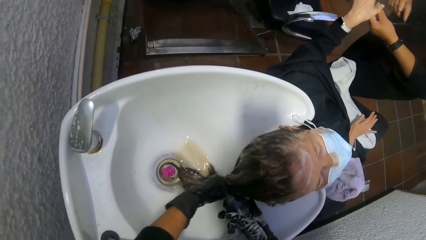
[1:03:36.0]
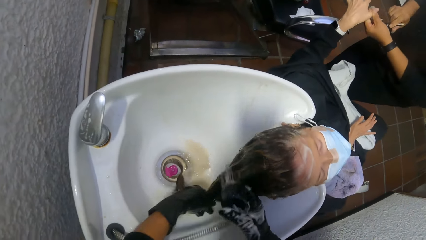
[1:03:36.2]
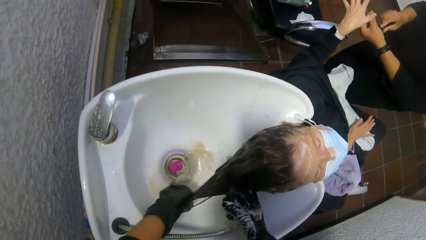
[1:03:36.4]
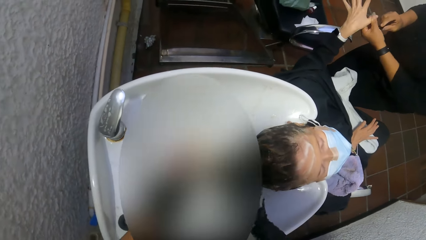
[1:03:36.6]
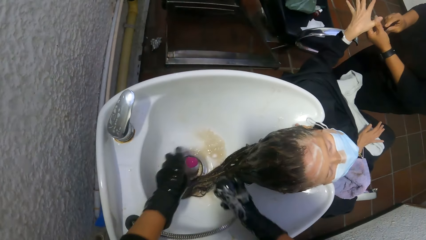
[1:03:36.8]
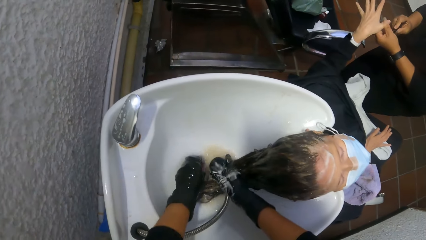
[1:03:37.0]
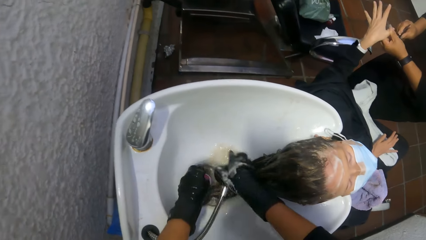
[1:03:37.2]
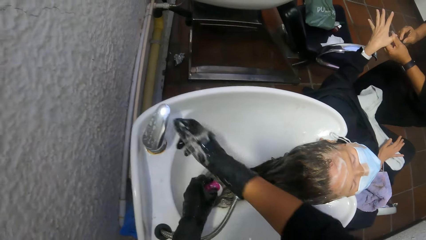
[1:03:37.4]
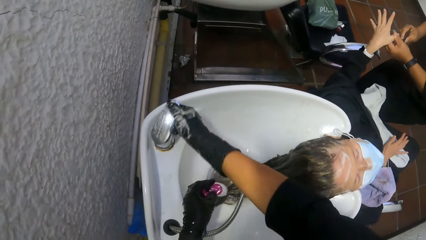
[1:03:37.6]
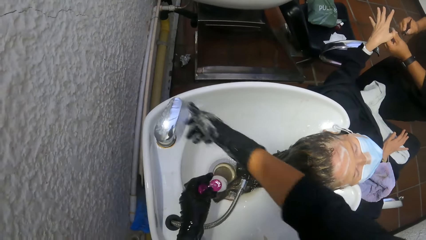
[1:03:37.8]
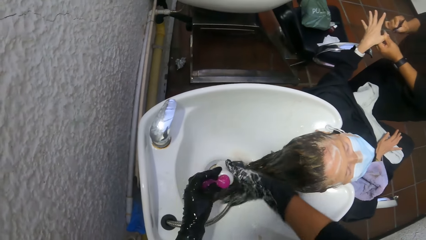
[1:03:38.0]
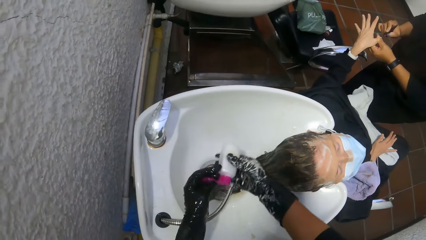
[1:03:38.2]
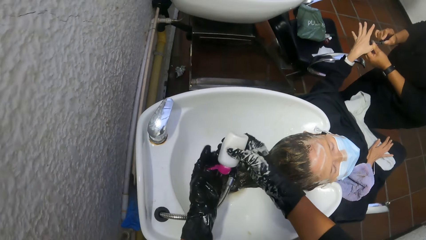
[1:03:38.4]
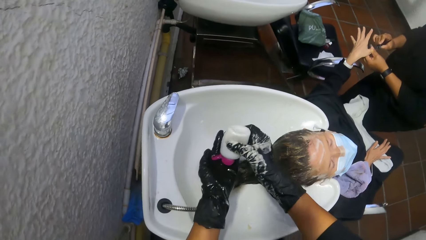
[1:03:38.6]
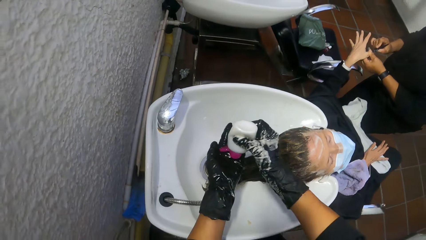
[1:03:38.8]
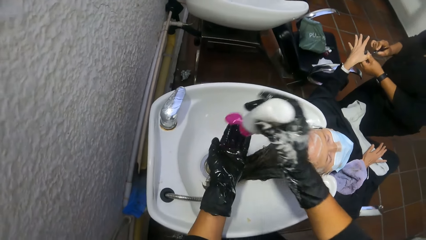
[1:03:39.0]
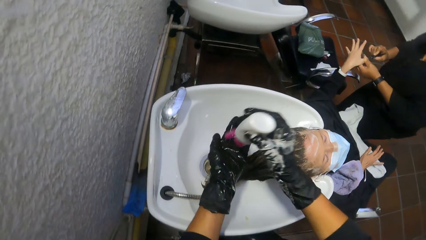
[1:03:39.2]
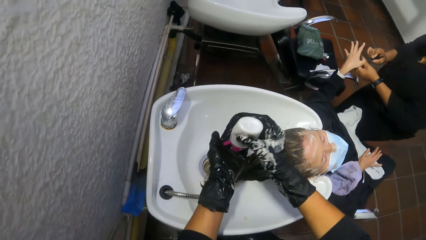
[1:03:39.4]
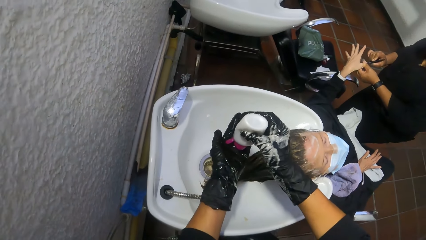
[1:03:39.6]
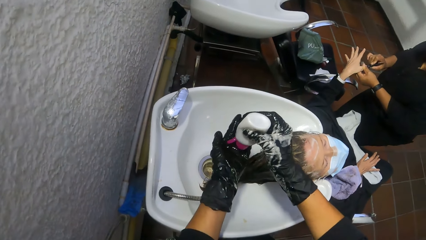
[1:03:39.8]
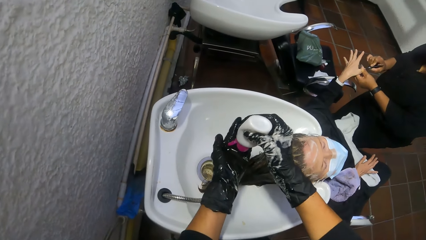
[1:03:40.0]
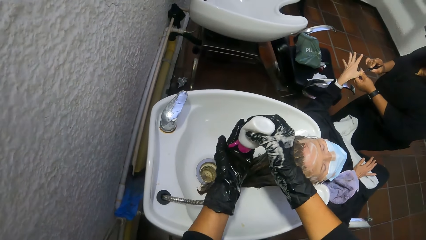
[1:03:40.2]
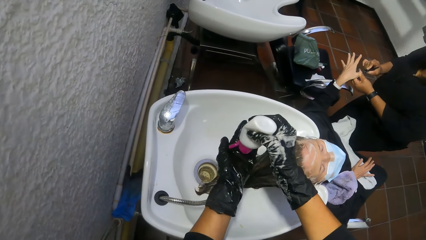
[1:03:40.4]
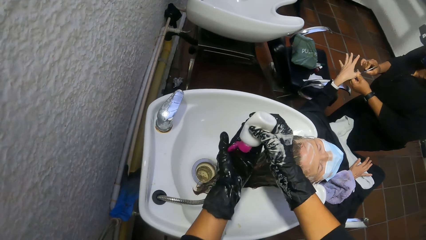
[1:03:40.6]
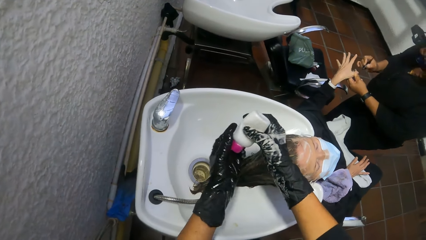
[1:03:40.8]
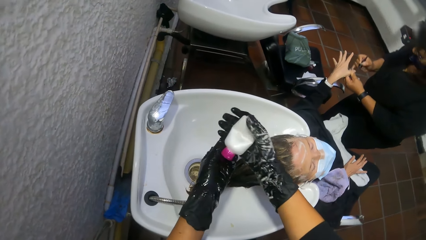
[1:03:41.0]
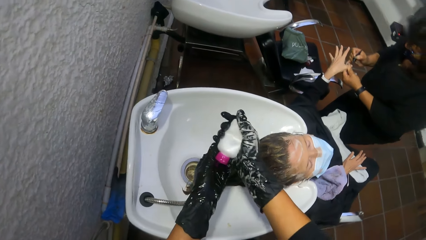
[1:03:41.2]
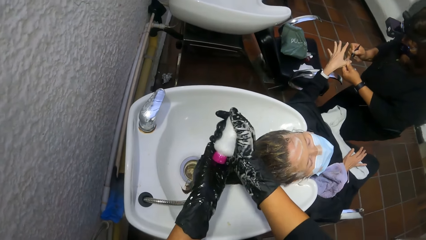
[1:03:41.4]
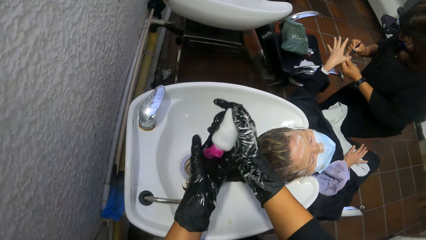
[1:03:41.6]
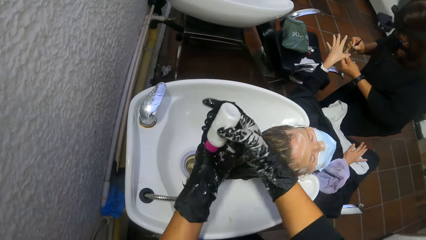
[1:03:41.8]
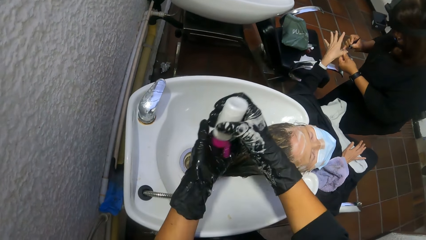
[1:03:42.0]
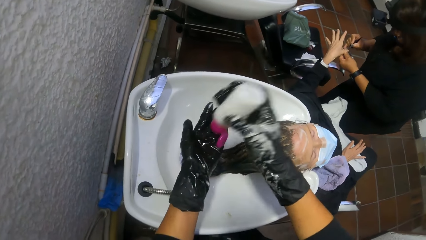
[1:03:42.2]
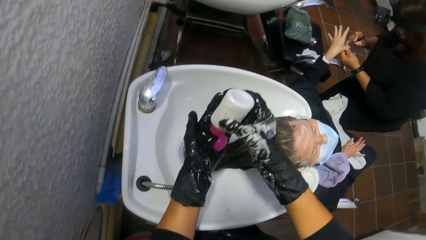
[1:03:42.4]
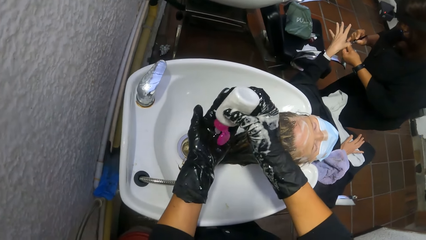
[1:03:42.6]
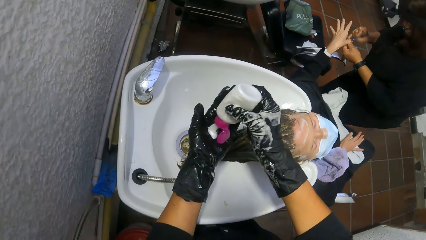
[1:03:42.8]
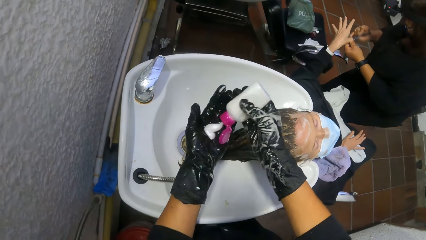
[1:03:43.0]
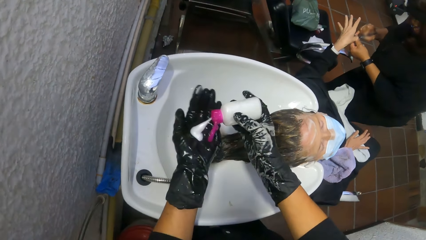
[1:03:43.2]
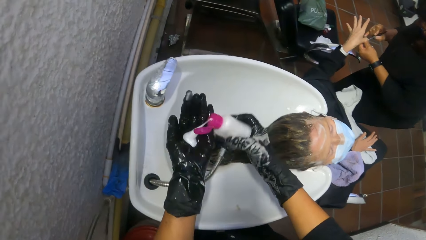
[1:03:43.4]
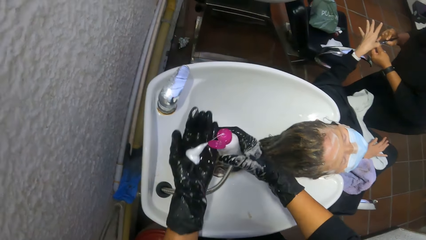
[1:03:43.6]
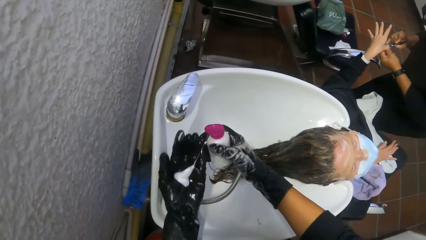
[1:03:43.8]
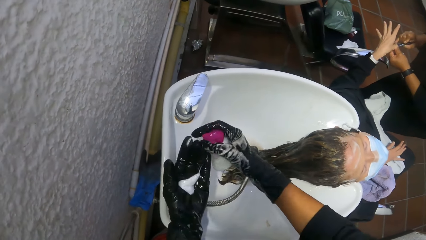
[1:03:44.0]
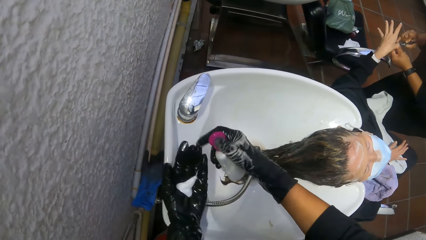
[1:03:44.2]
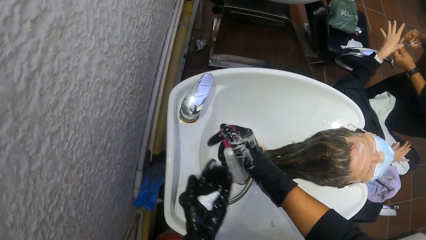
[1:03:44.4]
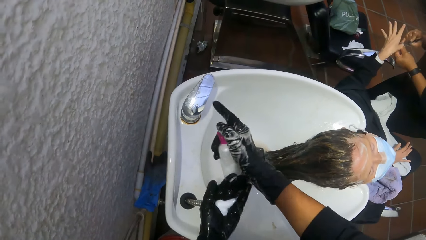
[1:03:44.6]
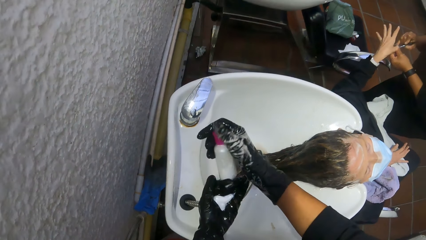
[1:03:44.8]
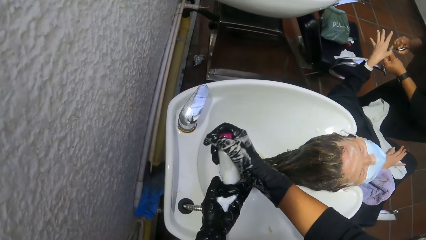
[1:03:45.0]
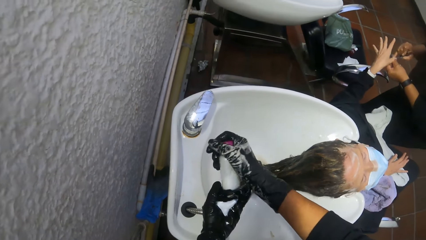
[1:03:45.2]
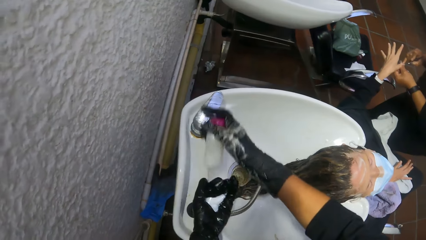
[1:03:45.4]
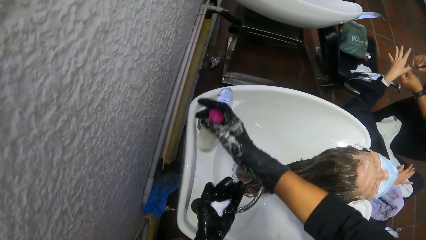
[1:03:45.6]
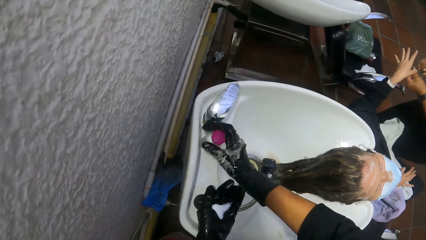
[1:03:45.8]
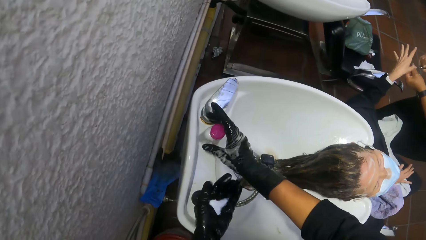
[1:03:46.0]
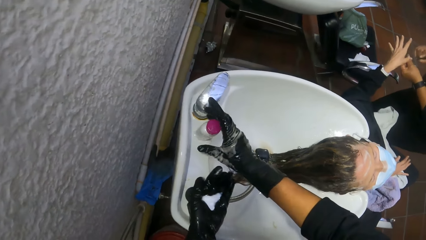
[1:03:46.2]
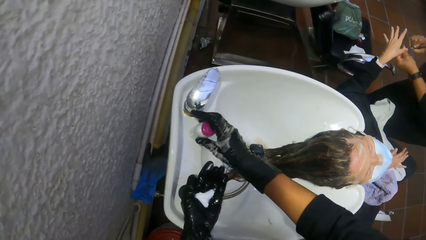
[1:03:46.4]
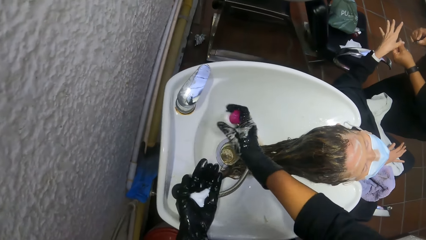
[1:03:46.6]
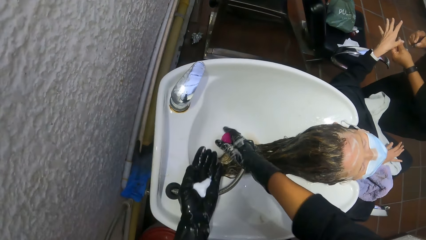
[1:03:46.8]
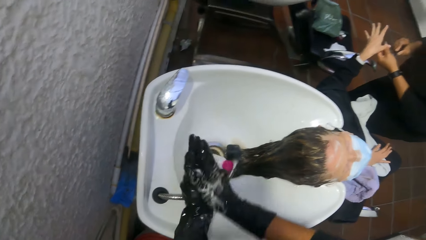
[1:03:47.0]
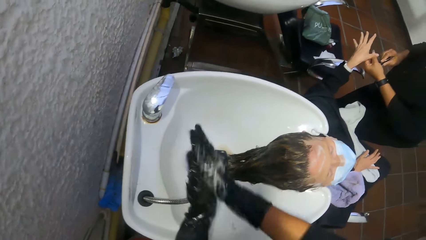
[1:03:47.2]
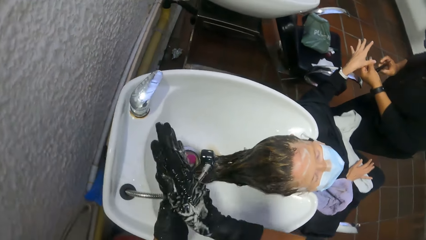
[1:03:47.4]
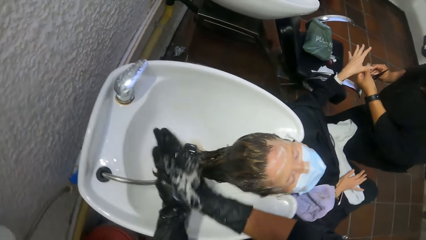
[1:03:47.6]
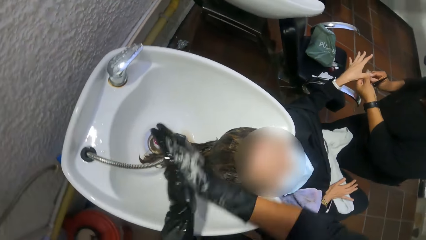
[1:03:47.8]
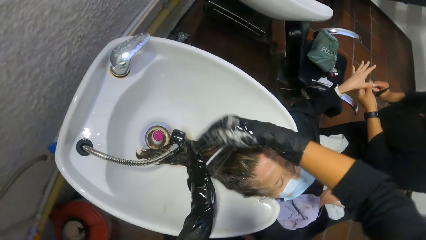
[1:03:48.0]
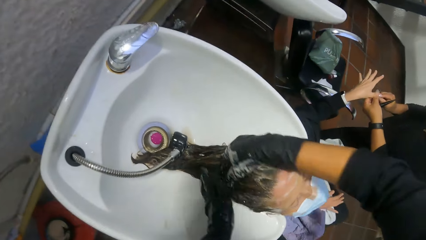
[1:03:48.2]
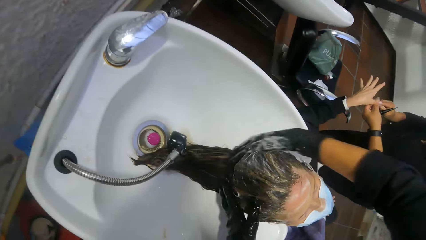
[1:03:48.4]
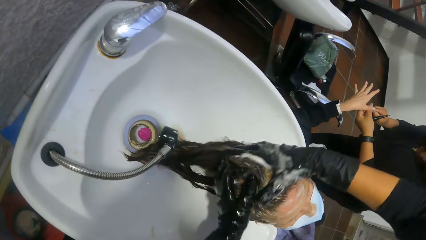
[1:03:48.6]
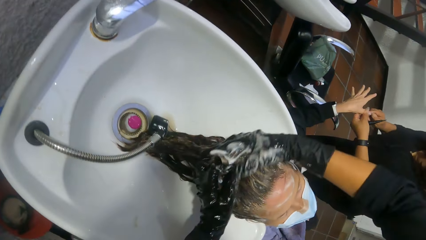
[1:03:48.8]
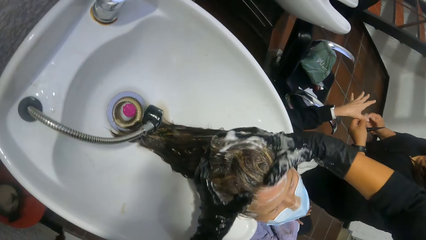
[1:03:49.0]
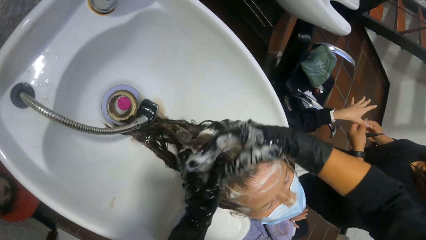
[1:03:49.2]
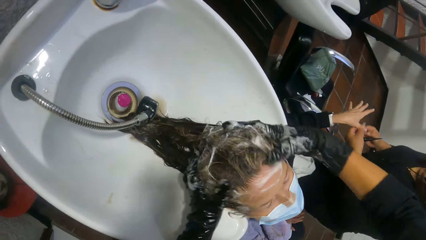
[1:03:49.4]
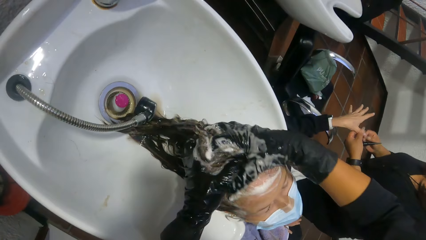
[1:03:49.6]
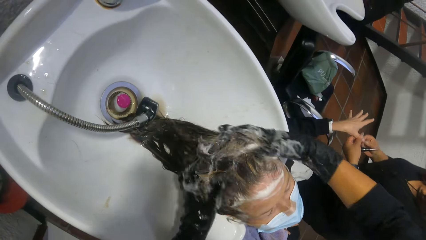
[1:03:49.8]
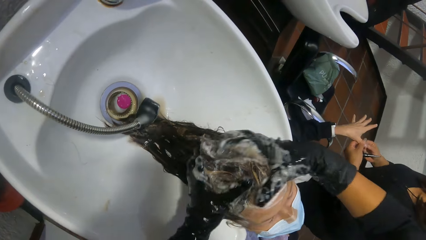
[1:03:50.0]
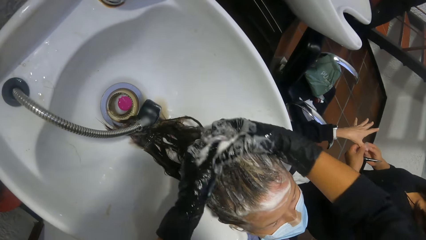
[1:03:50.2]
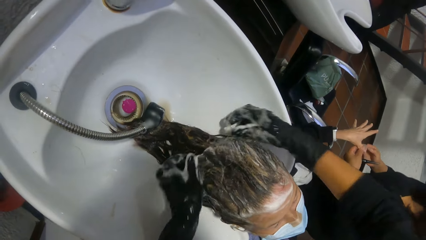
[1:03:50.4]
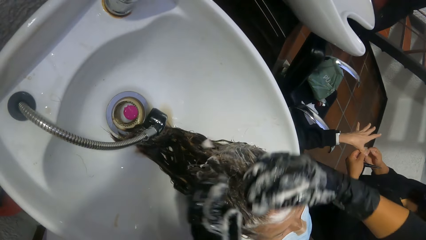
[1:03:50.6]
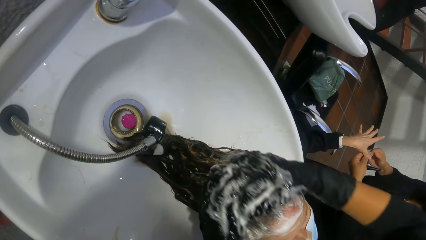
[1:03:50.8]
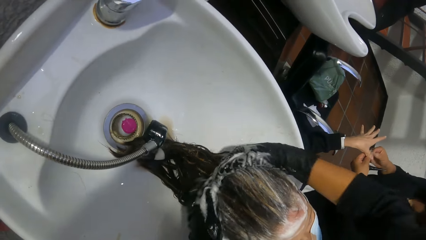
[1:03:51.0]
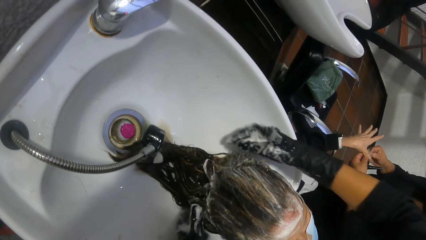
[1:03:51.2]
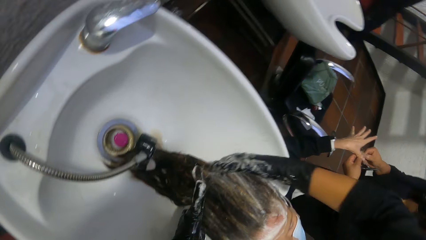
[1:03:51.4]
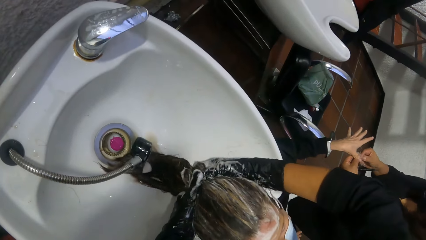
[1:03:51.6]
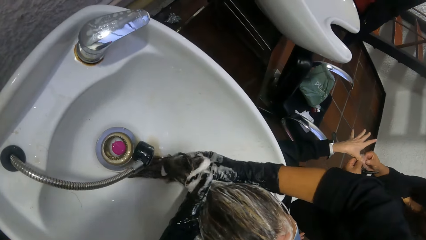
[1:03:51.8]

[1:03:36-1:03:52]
The camera wearer picks a shampoo bottle from the shampoo station basin with her left hand. A woman removes the nail polish brush from the nail polish in her left hand with her right hand. The camera wearer turns off the water with her right hand. She passes the shampoo bottle from her left hand to her right hand. The woman paints another woman's nail with the nail polish brush in her right hand. The camera wearer pours shampoo into her left hand from the shampoo bottle, with her right hand. She holds the bottle with both hands. She pours shampoo into her left hand from the shampoo bottle, with her right hand. She closes the shampoo bottle with her right hand. She drops the shampoo bottle into the shampoo station basin with her right hand. She lathers the shampoo with both hands. The first woman dips the nail polish brush into the nail polish in her left hand with her right hand. She cleans nail polish off the sides of the other woman's left thumb with her right hand. The camera wearer applies something on the hair of the other woman. She washes the other woman's hair at the shampoo station with both hands.
